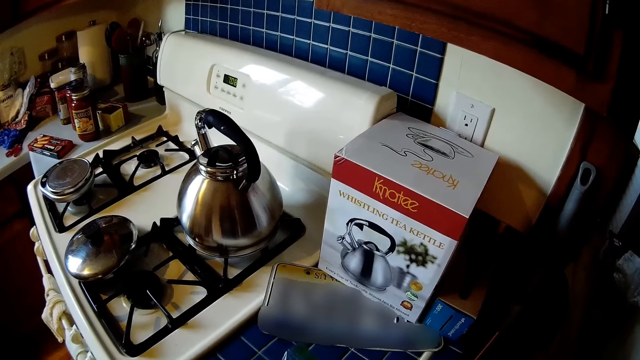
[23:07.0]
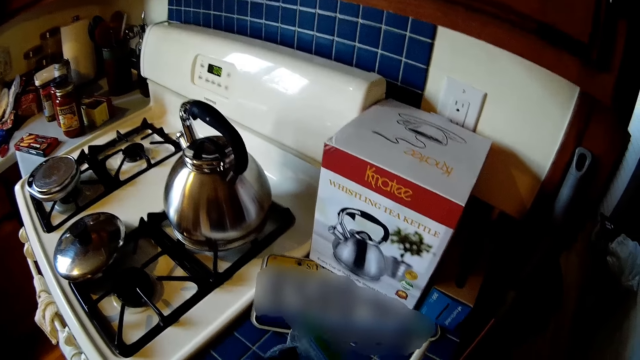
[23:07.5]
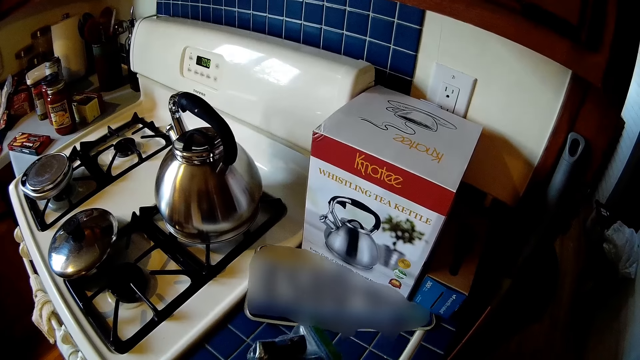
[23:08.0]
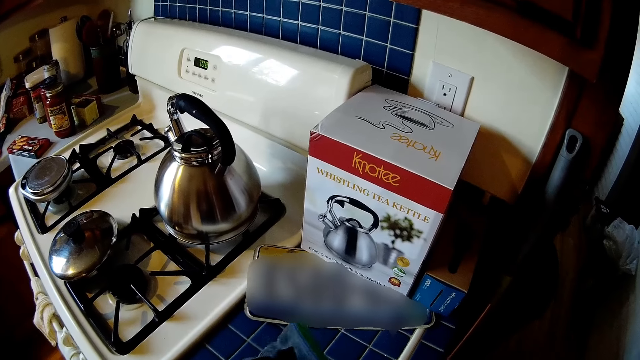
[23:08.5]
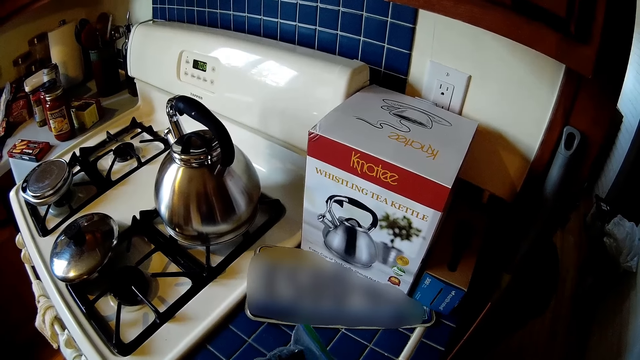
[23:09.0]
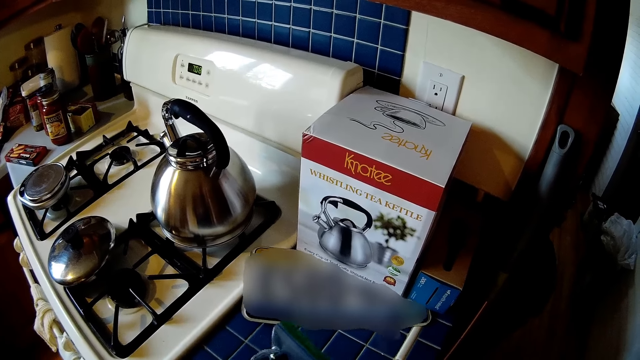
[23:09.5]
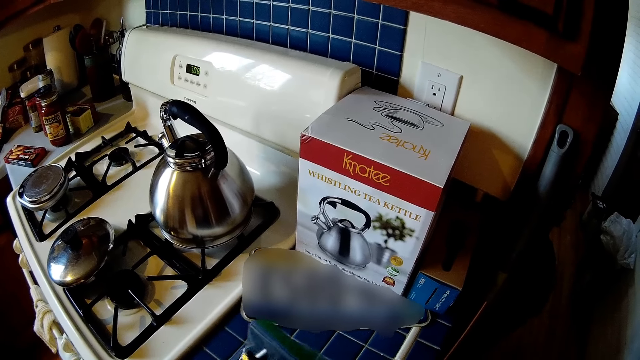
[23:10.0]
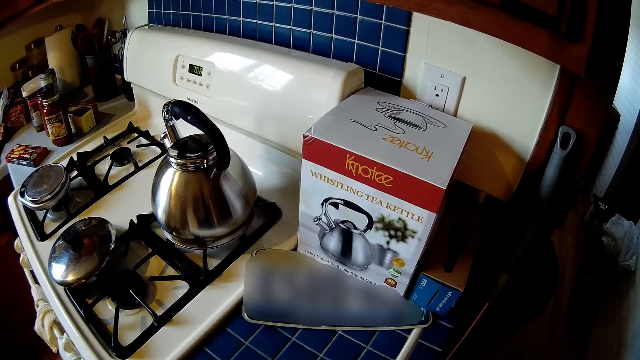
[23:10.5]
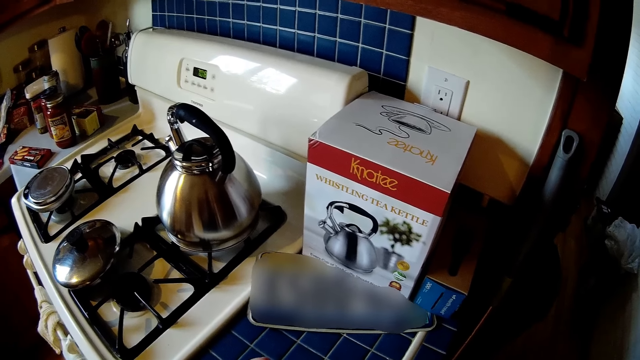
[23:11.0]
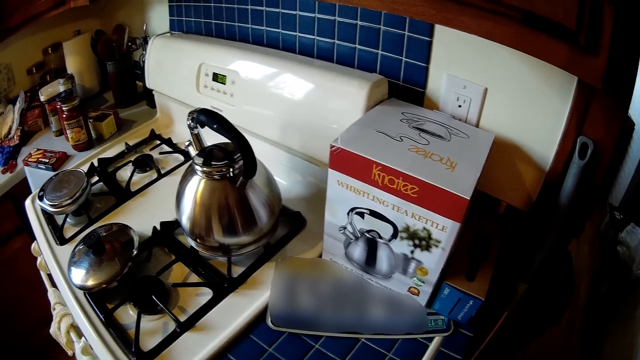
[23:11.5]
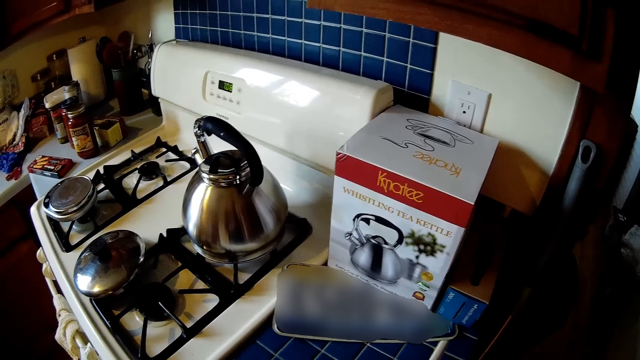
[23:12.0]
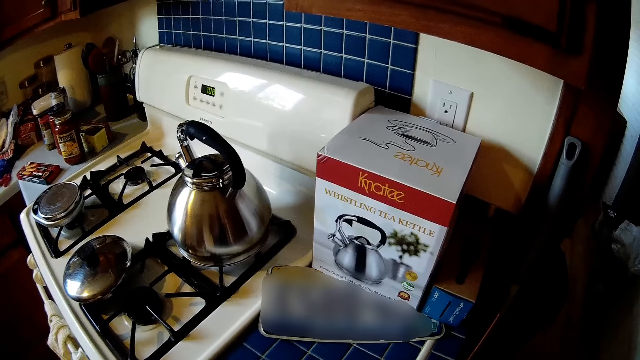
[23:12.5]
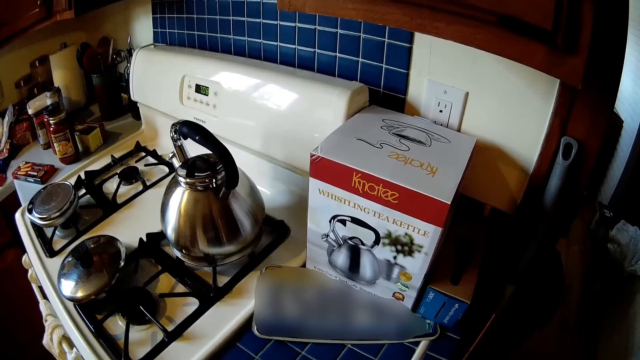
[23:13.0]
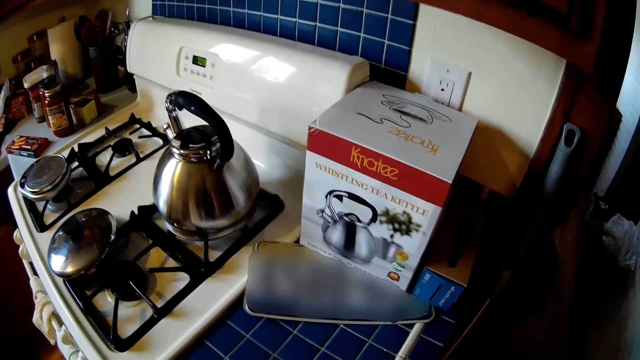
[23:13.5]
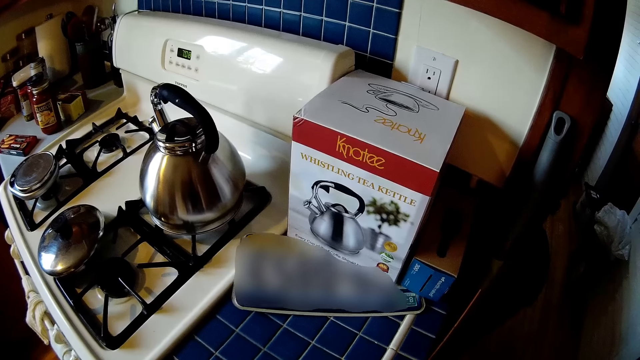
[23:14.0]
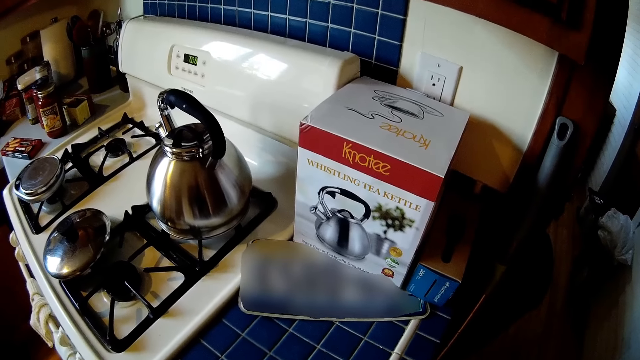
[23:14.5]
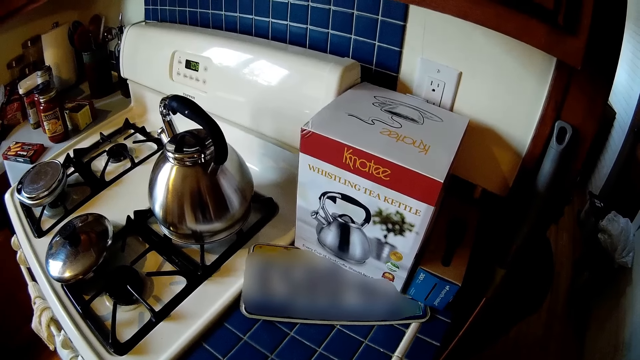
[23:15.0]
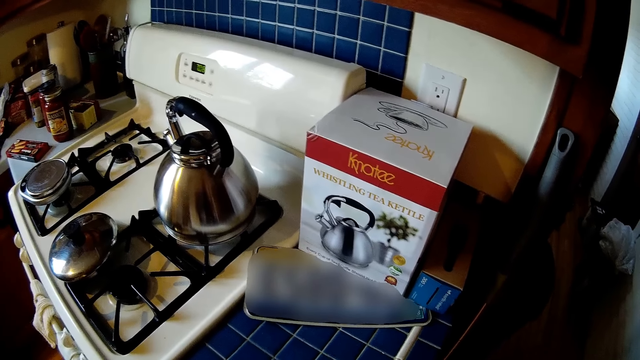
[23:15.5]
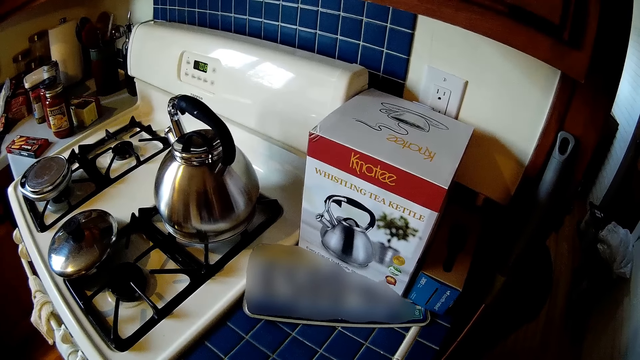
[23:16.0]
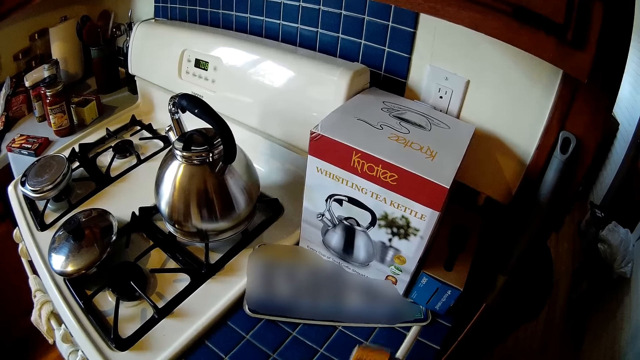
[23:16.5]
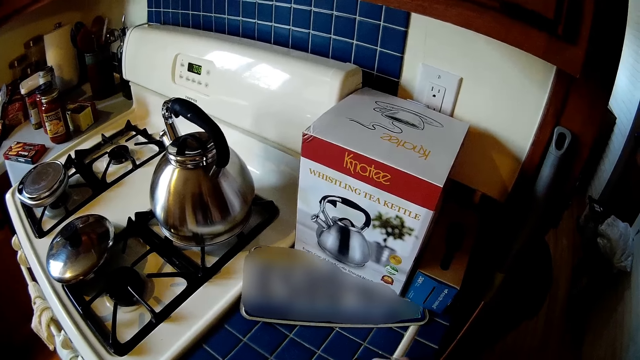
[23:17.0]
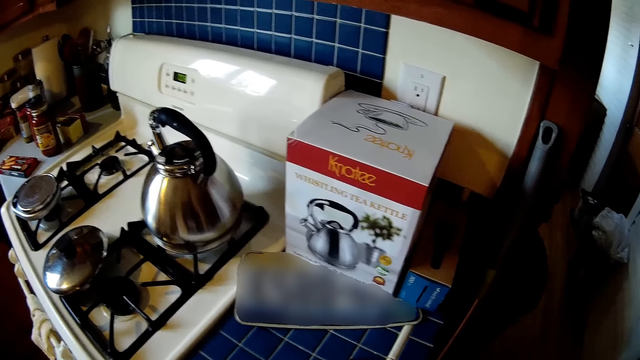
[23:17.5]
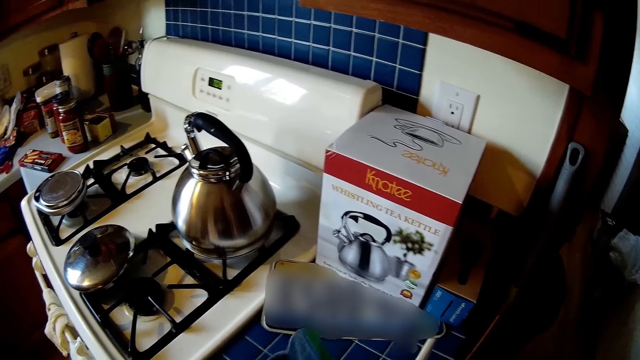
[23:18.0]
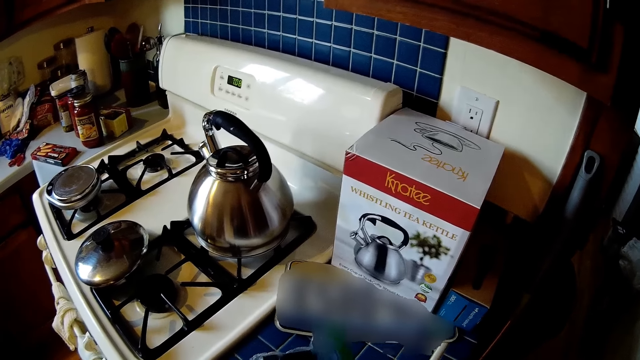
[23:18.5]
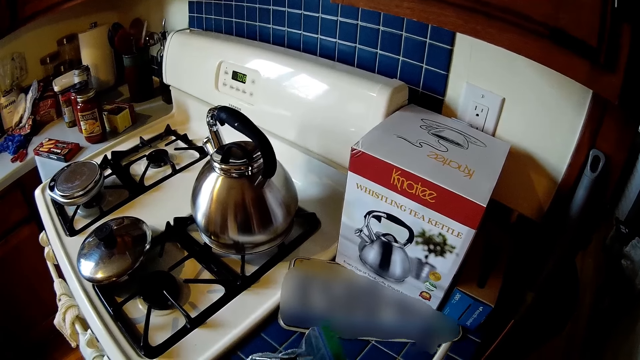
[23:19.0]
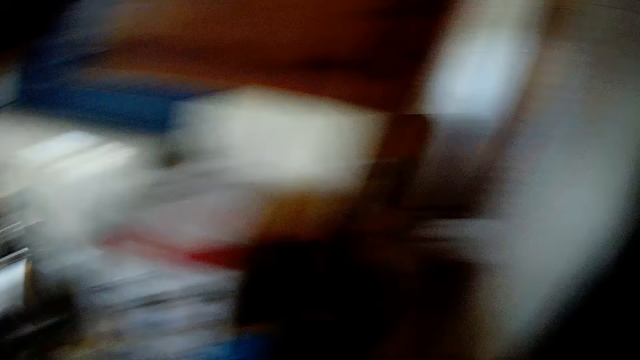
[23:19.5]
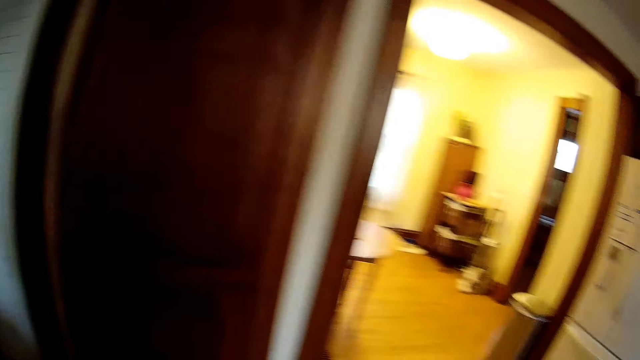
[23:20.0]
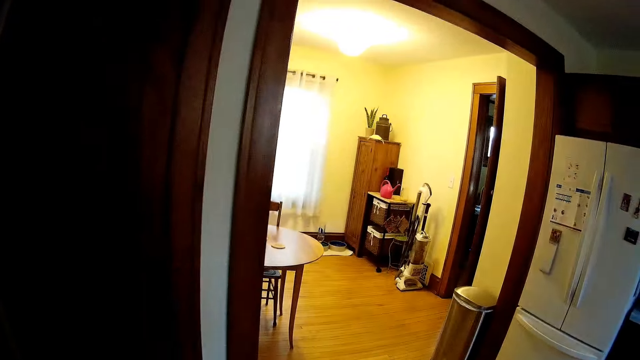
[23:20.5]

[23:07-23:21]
The camera wearer places the zipper storage bag on the kitchen slab with her right hand. She picks up the zipper storage bag on the kitchen slab with her right hand. She looks around. She holds a tape measure with her right hand. She moves the zipper storage bag on the kitchen slab with her right hand.

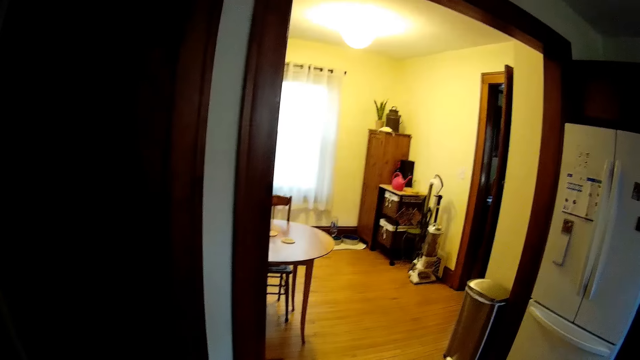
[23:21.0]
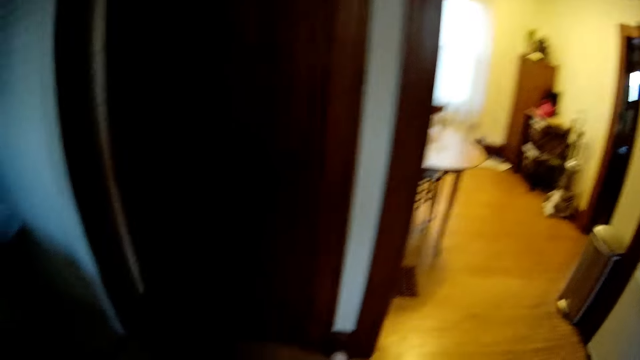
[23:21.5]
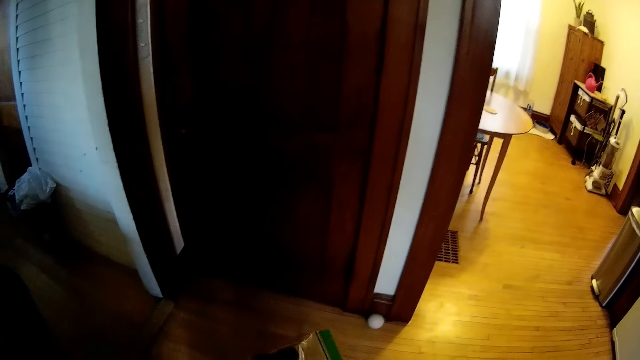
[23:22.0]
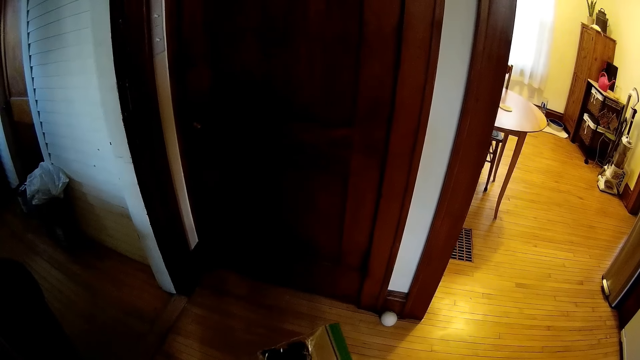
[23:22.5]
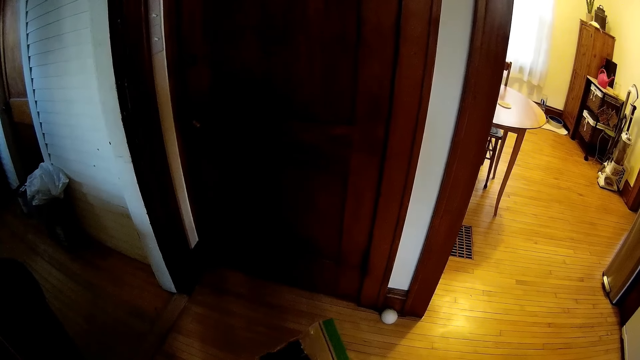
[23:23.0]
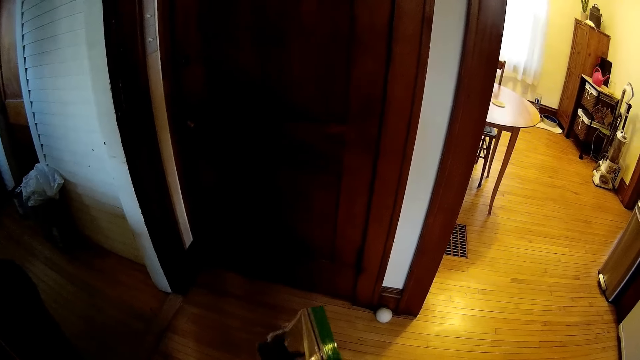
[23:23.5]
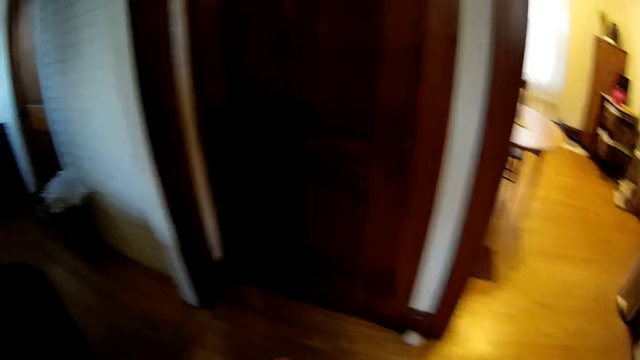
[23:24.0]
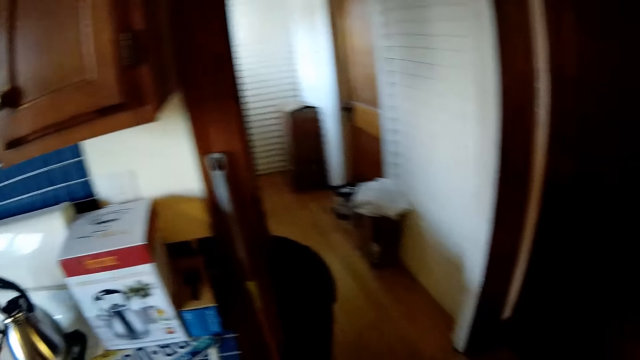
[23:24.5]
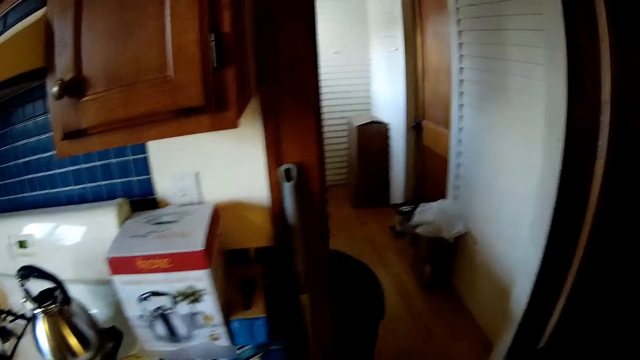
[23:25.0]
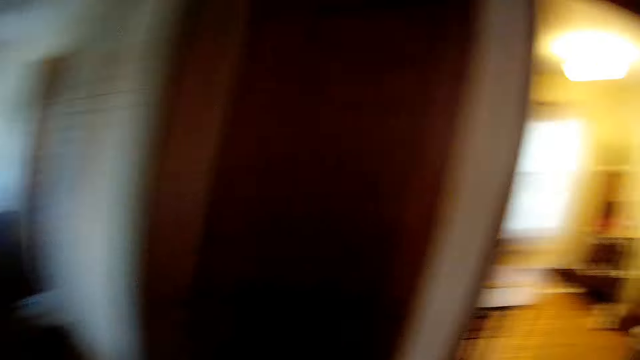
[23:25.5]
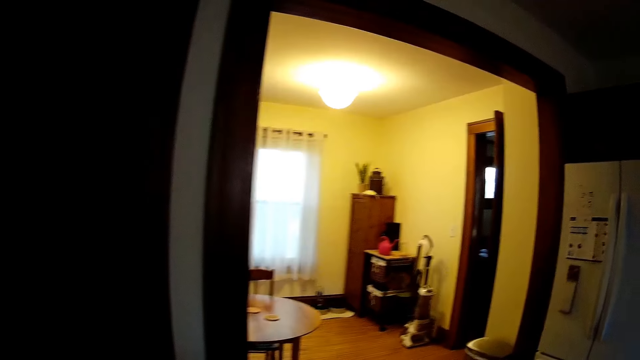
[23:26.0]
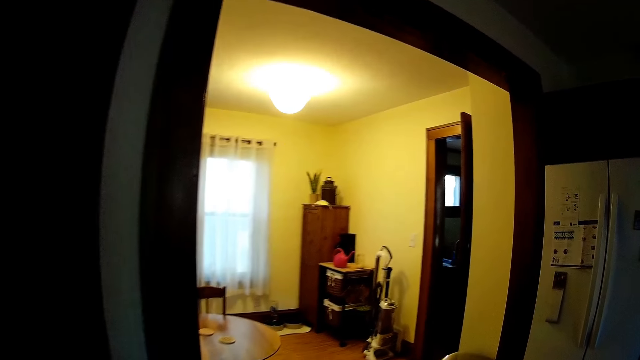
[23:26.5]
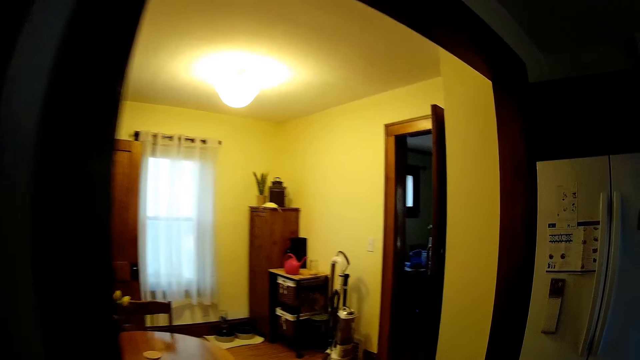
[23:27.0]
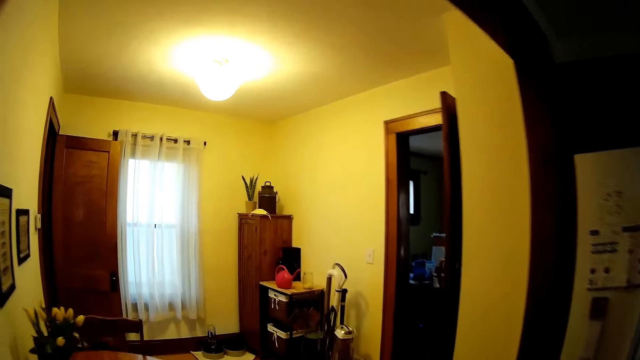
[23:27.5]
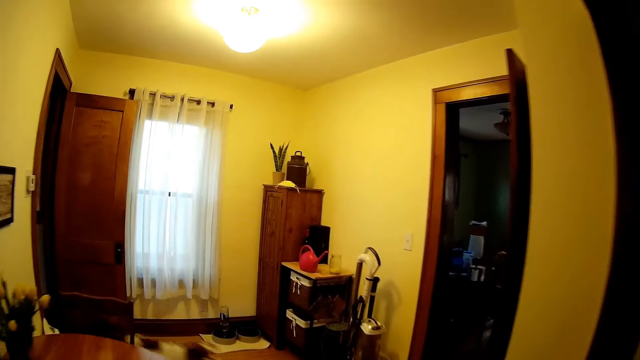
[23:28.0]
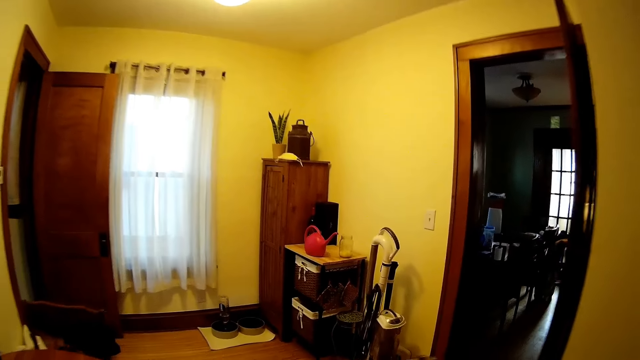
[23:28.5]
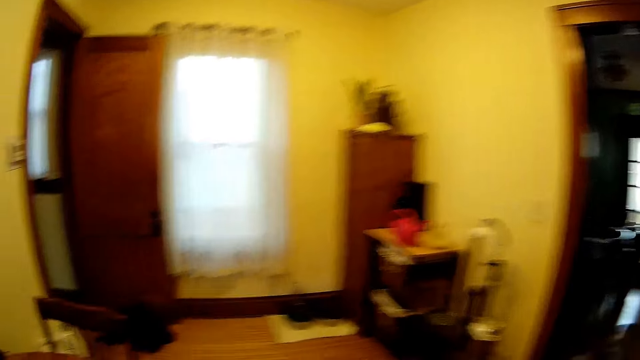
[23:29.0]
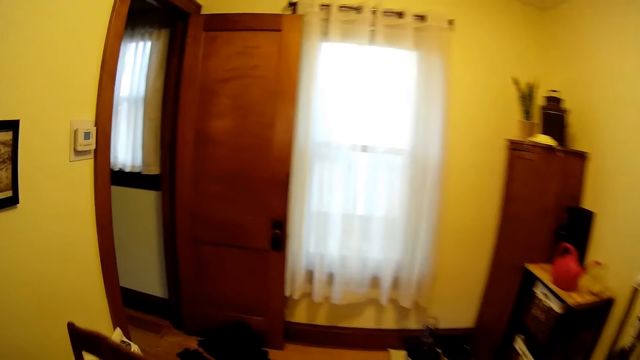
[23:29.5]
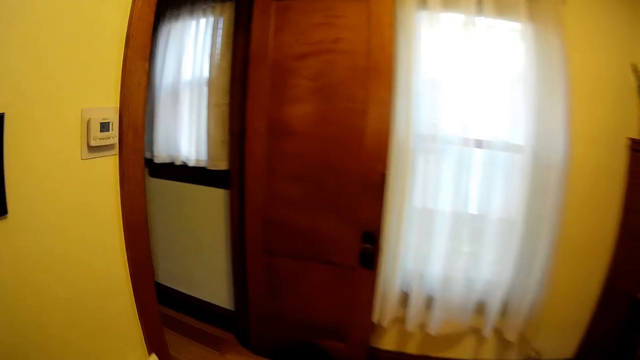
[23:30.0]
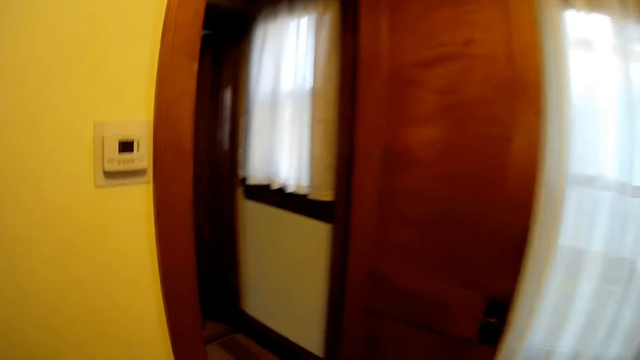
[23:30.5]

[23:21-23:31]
The camera wearer walks around. She holds the zipper storage bag with her right hand. She walks towards a room.
